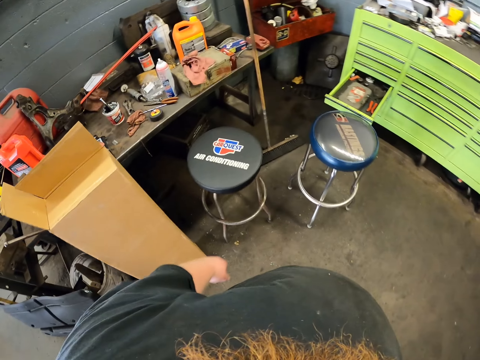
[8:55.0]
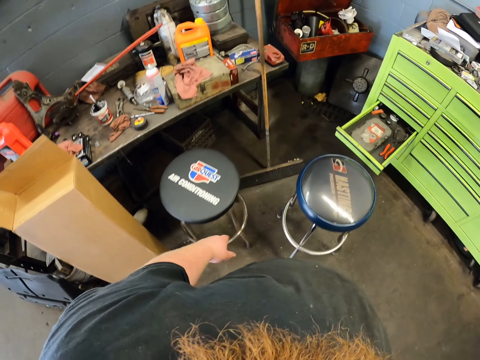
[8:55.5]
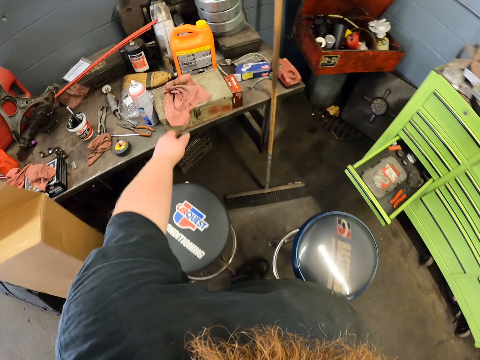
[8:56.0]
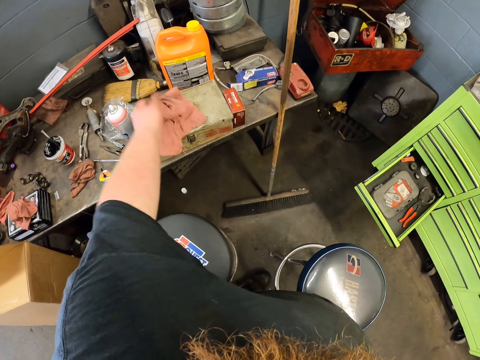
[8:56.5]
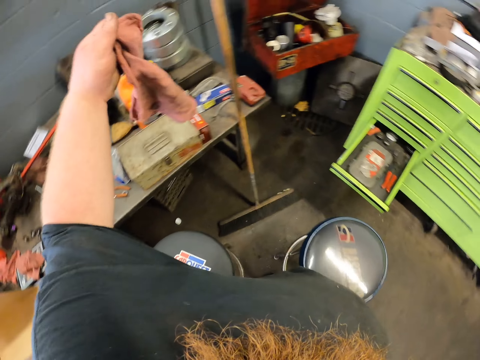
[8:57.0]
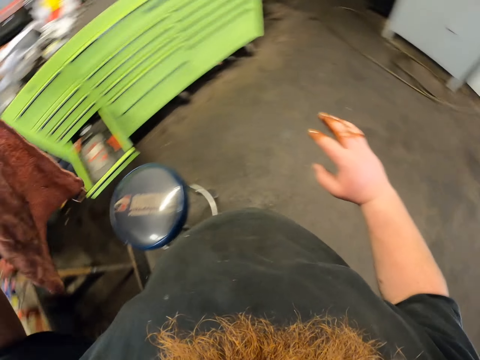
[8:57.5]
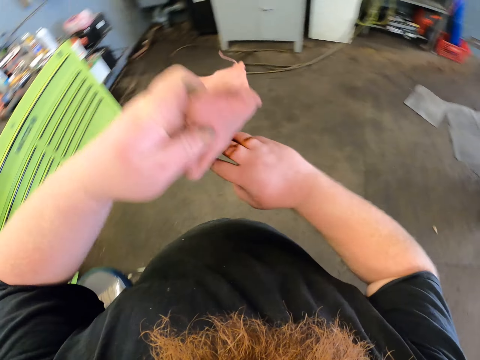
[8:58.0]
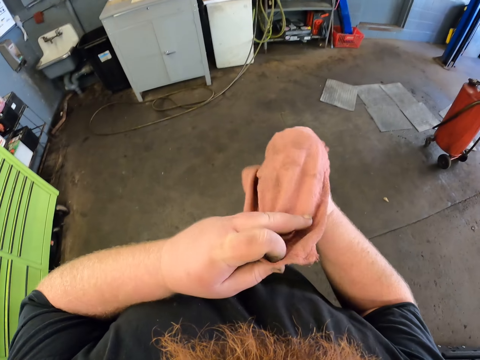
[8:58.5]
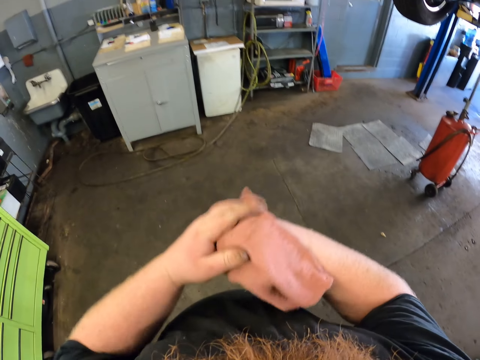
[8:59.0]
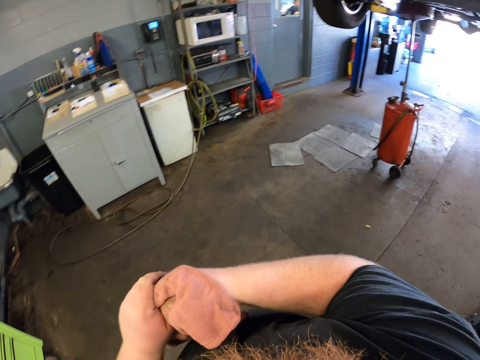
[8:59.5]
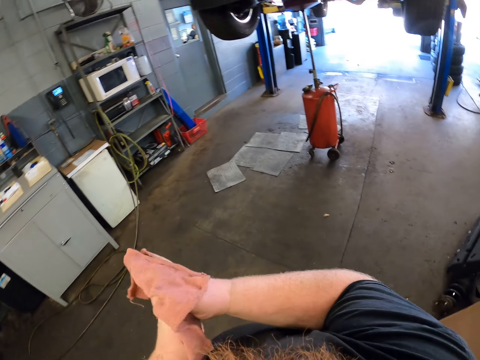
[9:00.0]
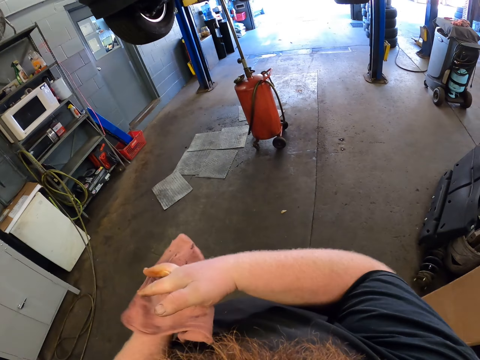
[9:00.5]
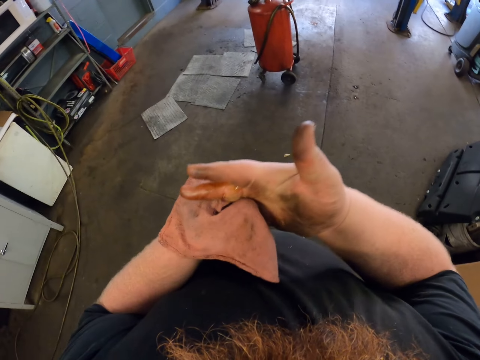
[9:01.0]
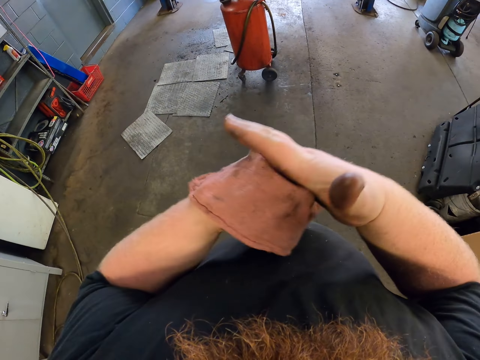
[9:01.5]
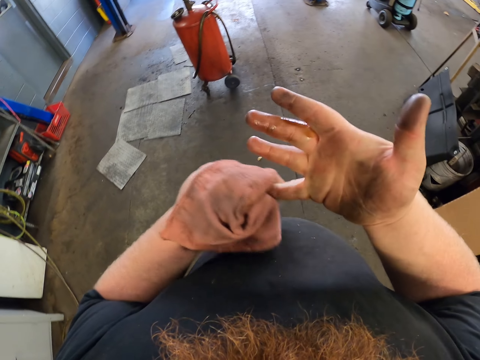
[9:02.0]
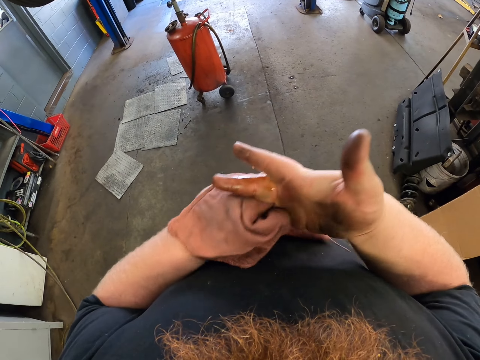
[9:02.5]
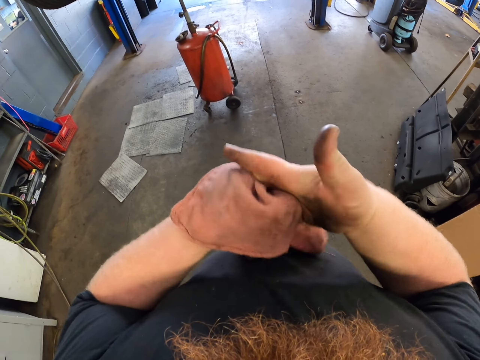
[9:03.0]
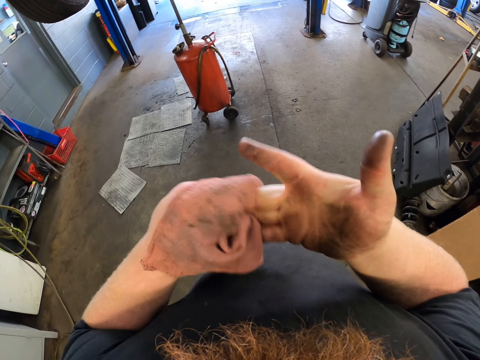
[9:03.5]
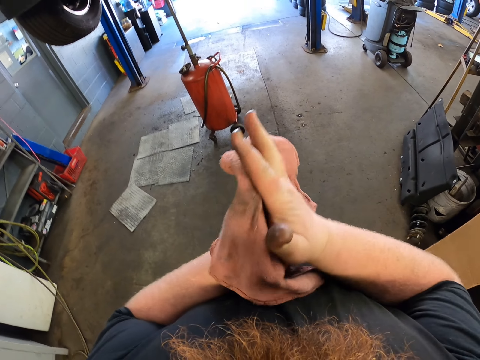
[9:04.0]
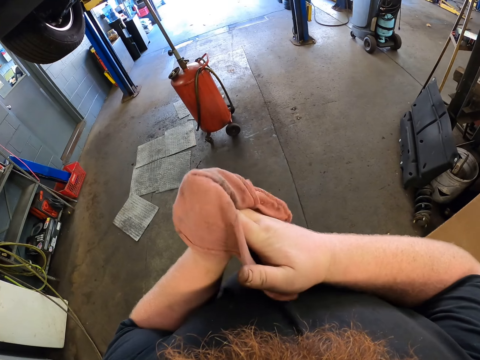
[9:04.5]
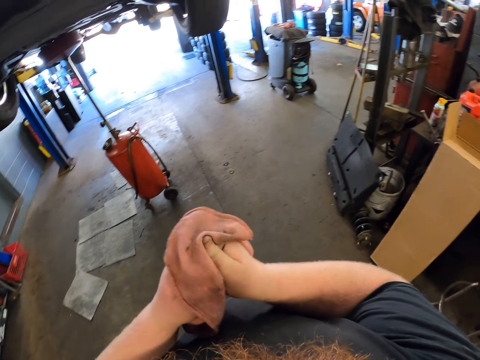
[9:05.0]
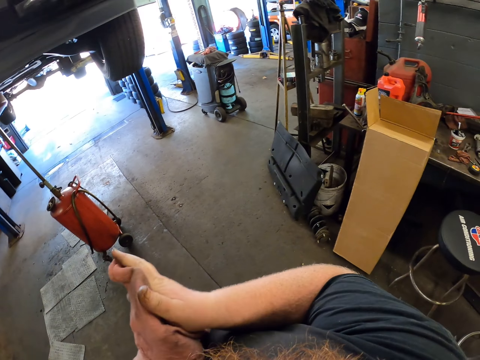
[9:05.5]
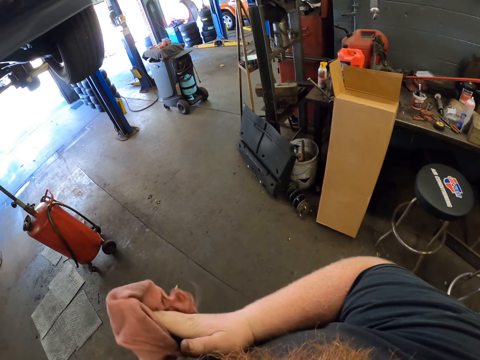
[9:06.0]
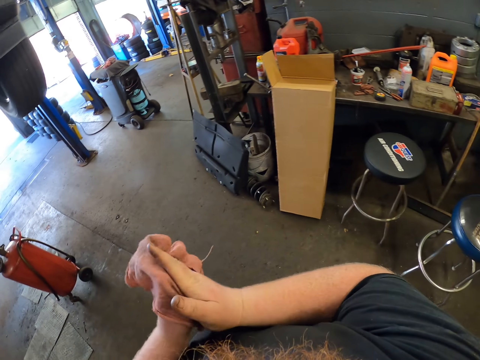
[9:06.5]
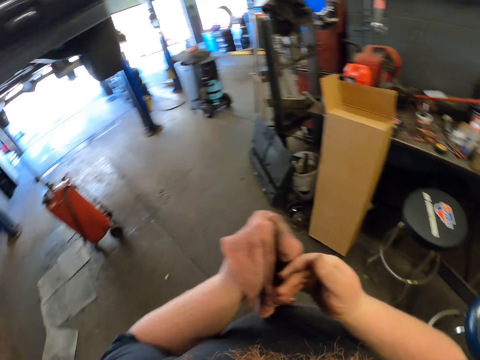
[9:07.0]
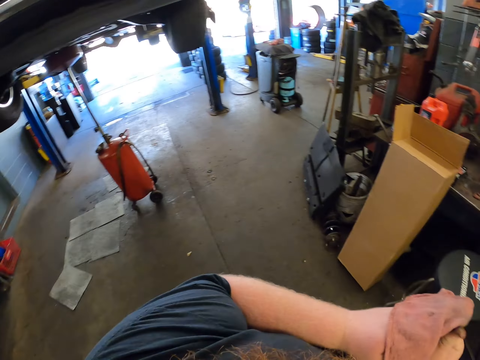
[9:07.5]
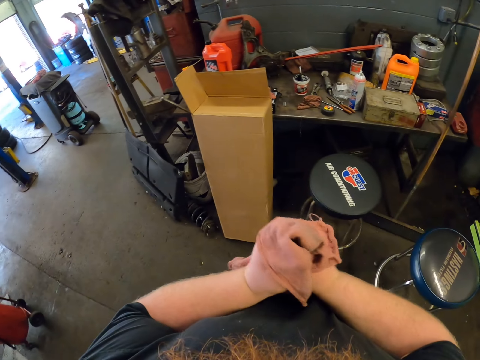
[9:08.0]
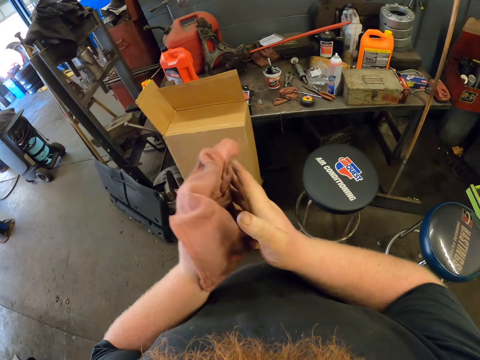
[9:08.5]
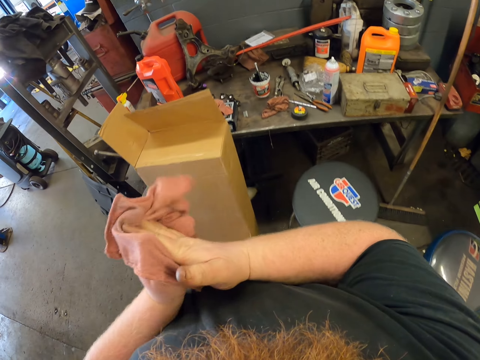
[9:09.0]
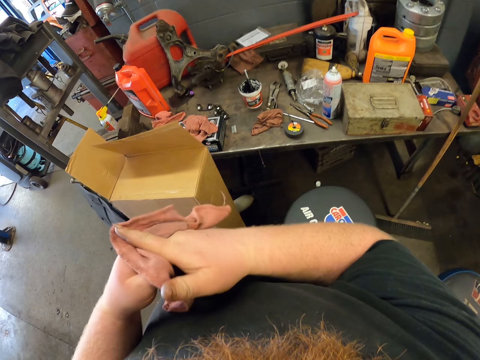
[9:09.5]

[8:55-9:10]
The camera wearer picks up a cloth. They wipe their hands.

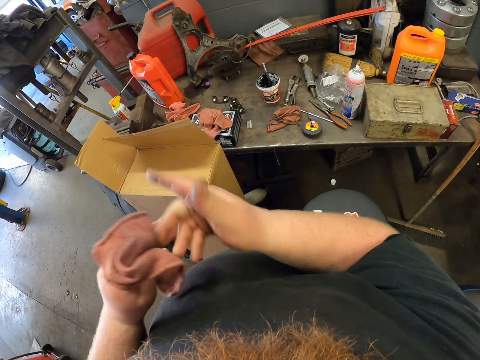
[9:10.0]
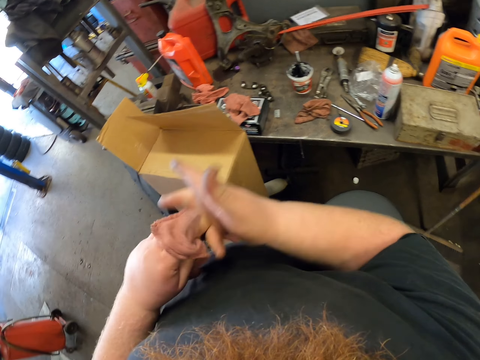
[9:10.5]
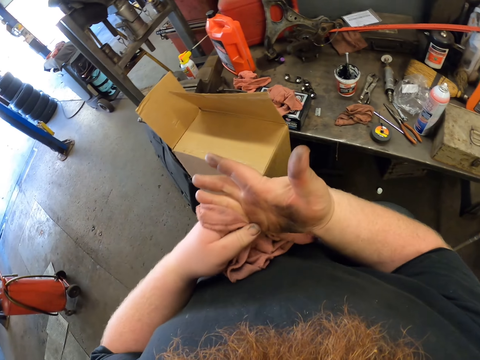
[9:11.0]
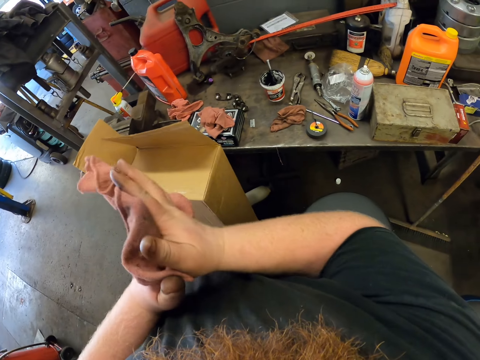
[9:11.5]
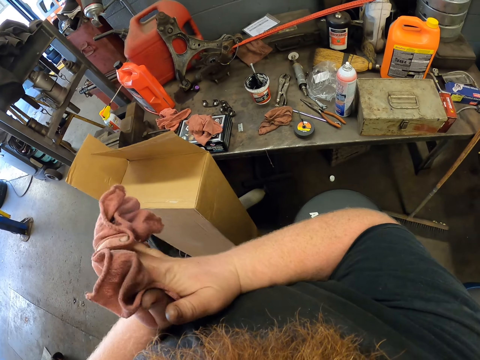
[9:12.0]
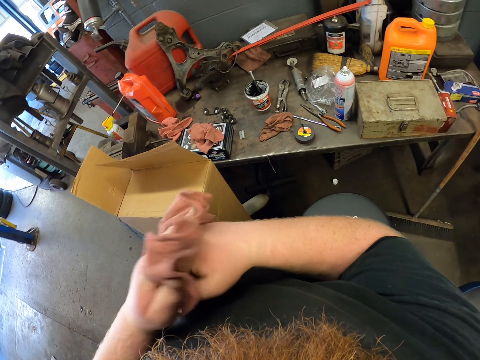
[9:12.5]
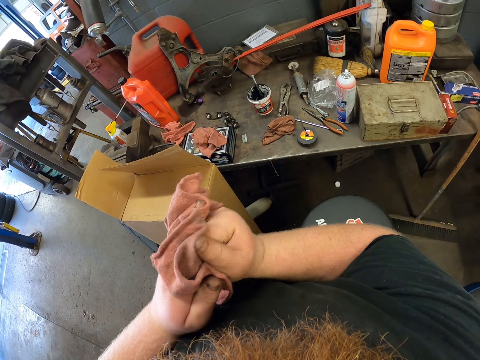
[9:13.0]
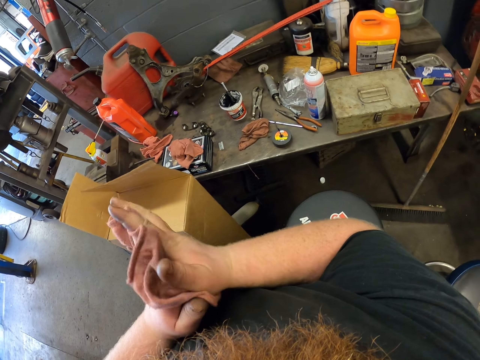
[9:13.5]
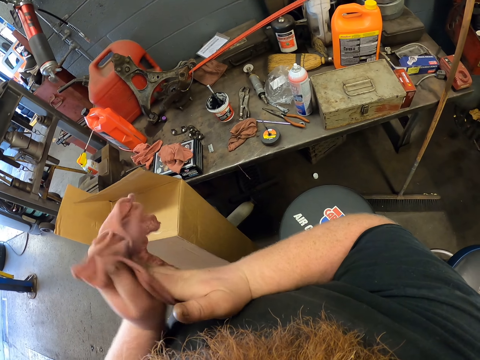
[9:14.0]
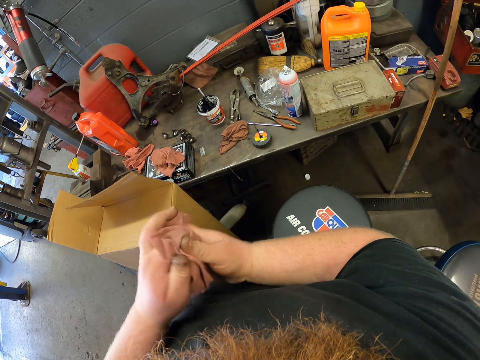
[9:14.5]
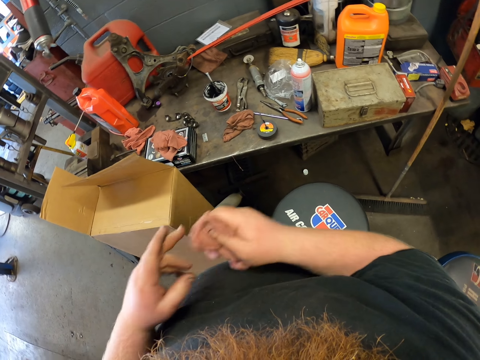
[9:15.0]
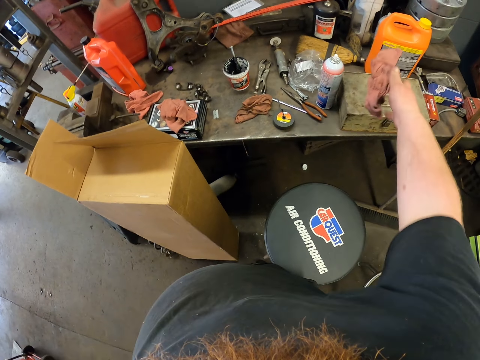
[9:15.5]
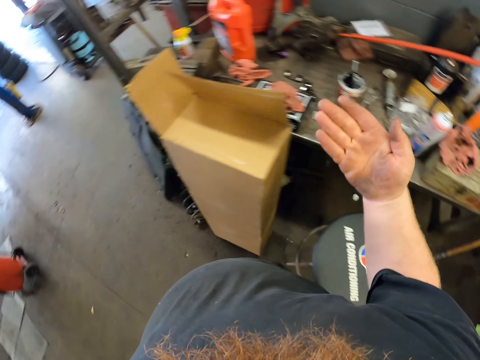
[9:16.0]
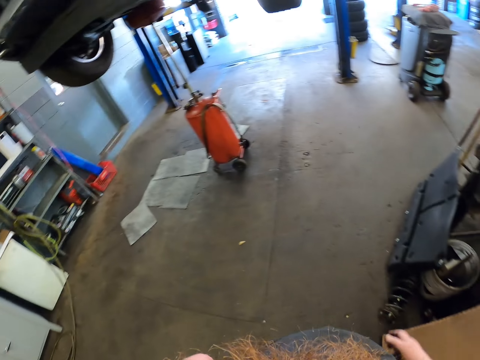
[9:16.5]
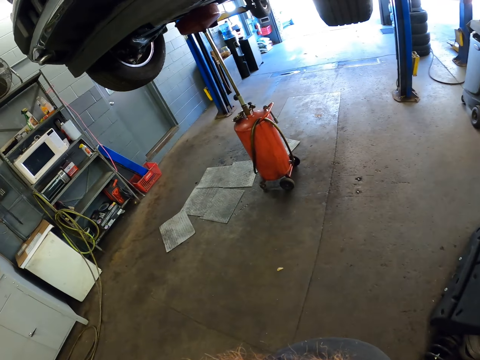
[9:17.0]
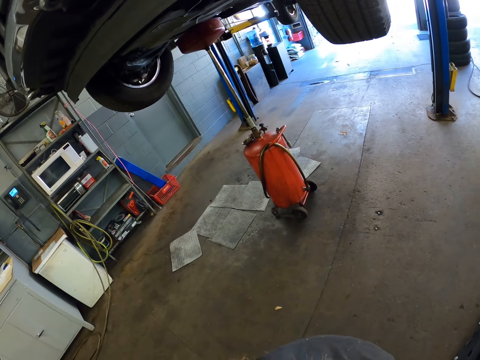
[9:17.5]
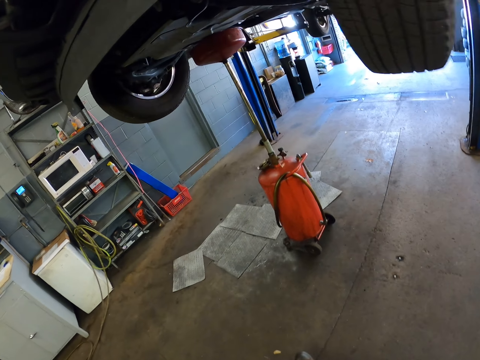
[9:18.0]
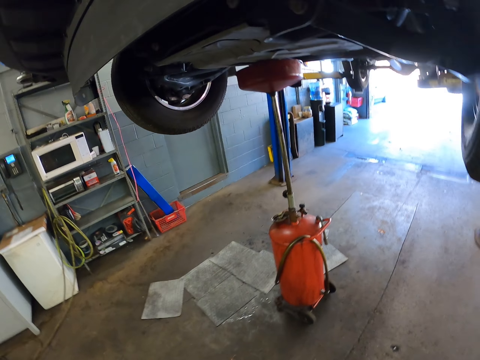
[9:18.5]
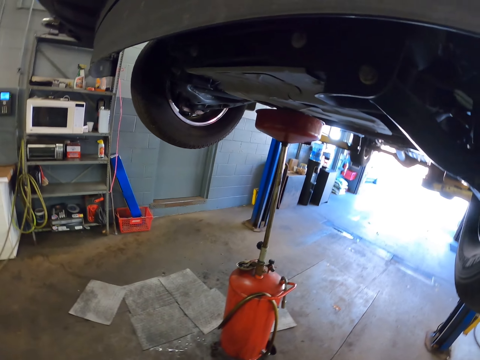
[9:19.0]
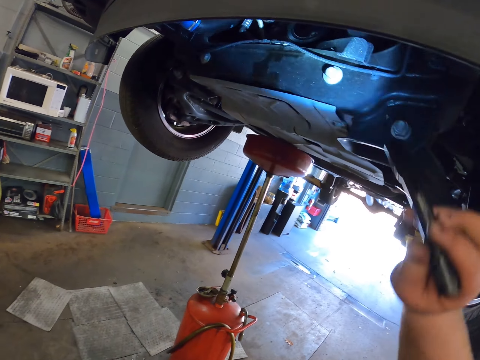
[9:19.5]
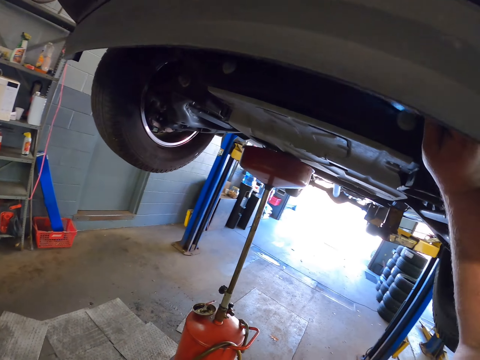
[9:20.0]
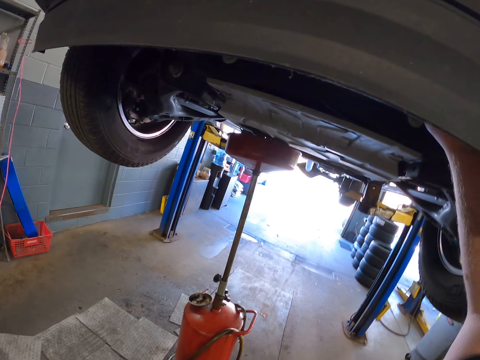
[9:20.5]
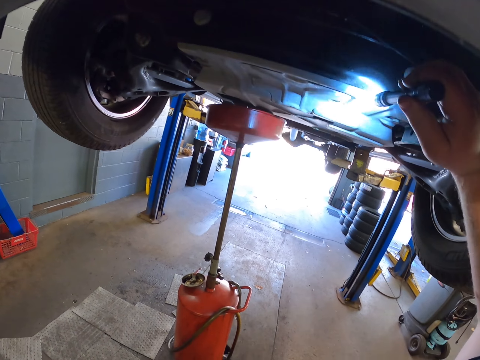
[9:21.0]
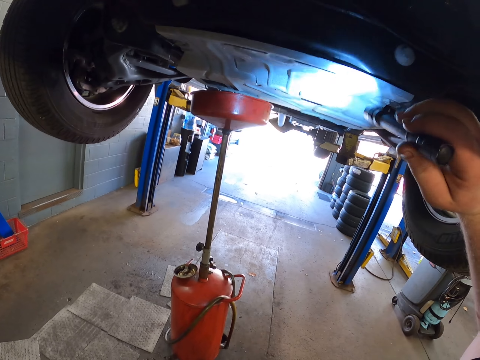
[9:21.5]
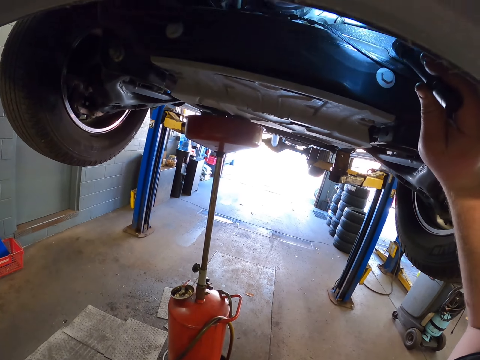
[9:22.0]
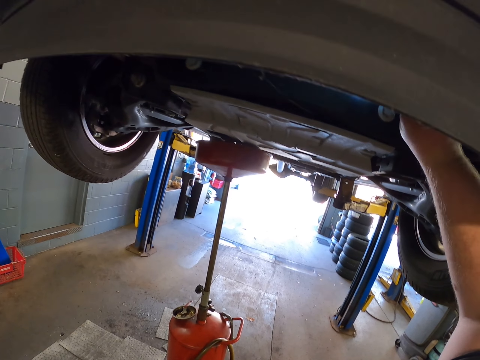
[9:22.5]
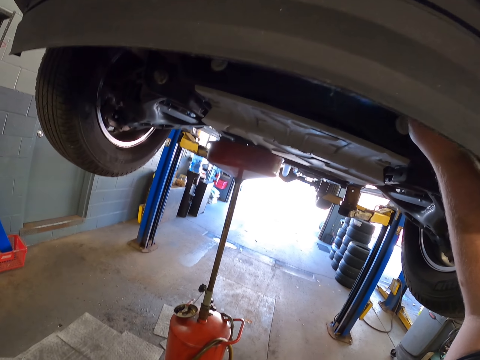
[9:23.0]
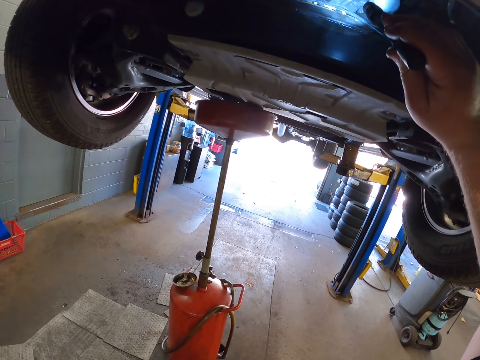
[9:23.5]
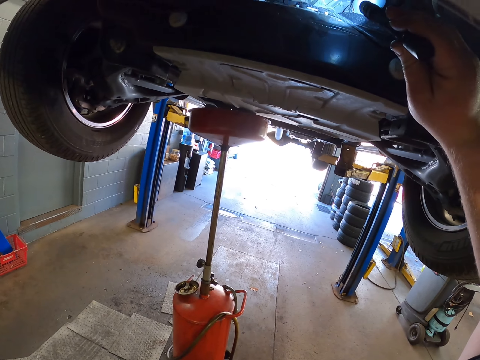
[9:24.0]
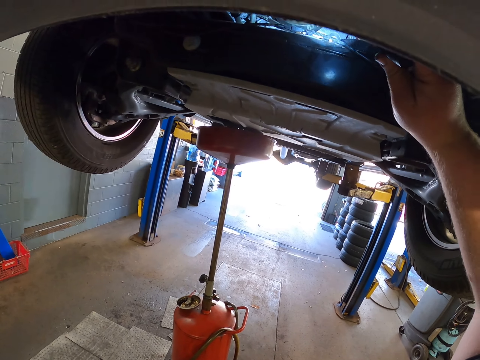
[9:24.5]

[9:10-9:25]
The camera wearer drops the hand towel on the table. He checks his hand. He removes the torch from his pocket. He walks around the garage. He looks under the car with the torch.
